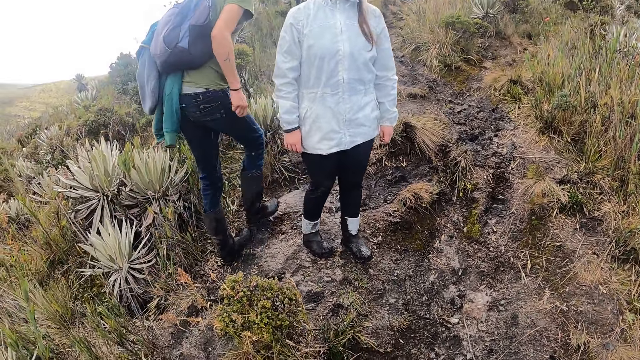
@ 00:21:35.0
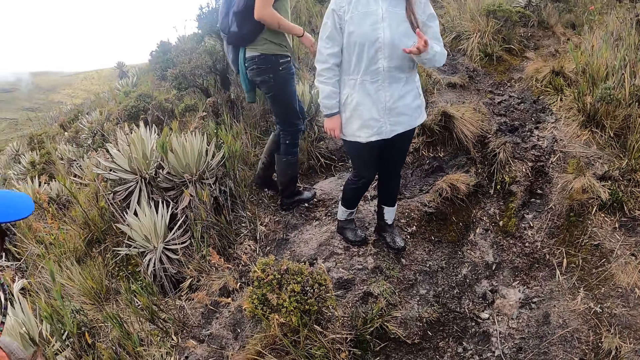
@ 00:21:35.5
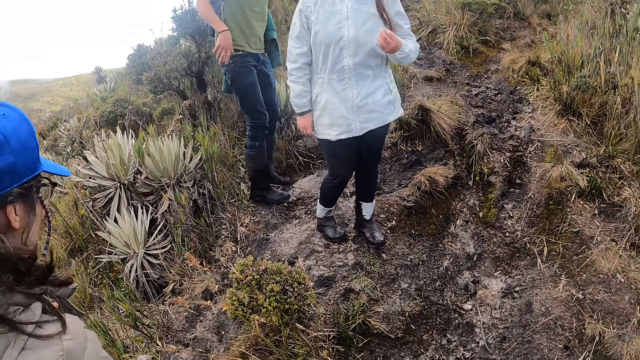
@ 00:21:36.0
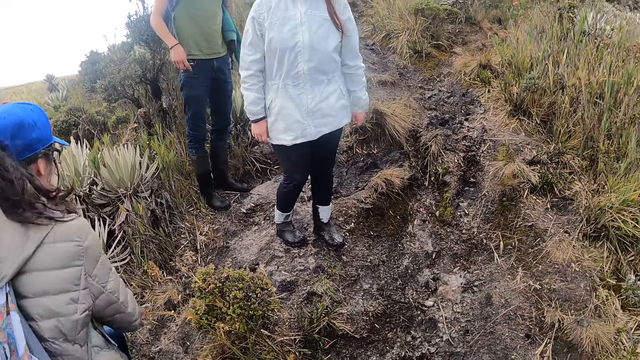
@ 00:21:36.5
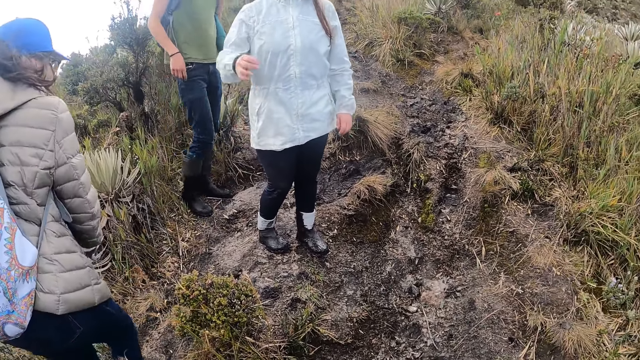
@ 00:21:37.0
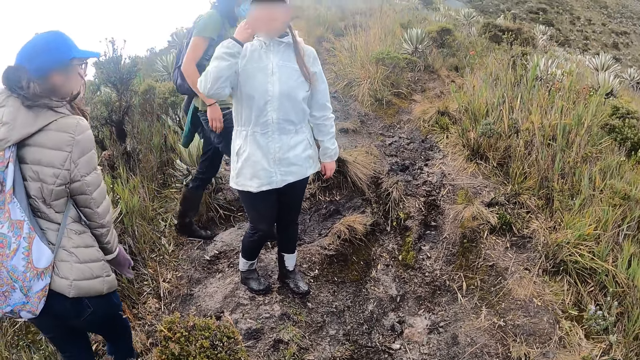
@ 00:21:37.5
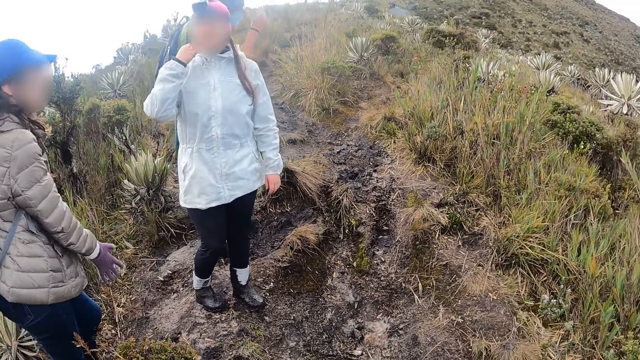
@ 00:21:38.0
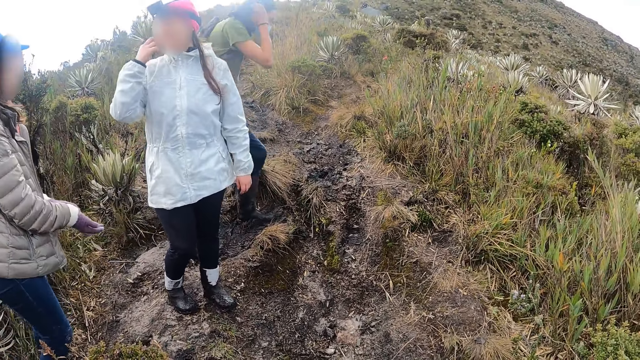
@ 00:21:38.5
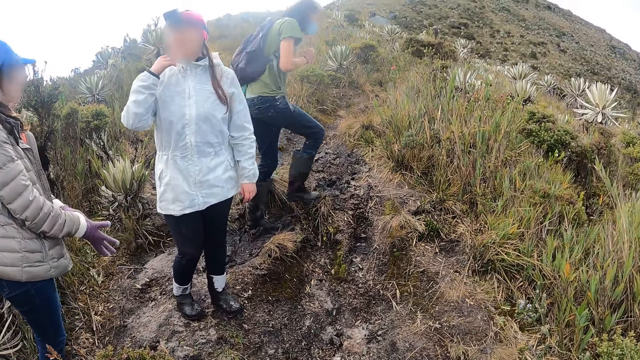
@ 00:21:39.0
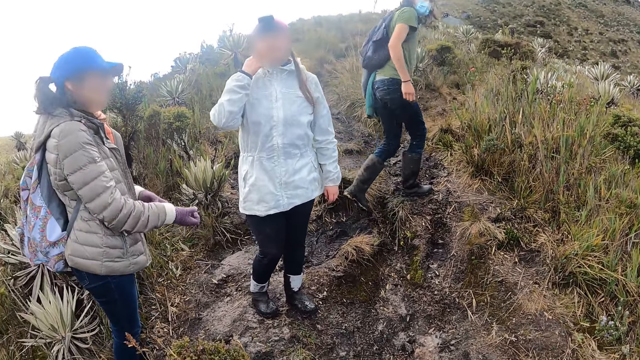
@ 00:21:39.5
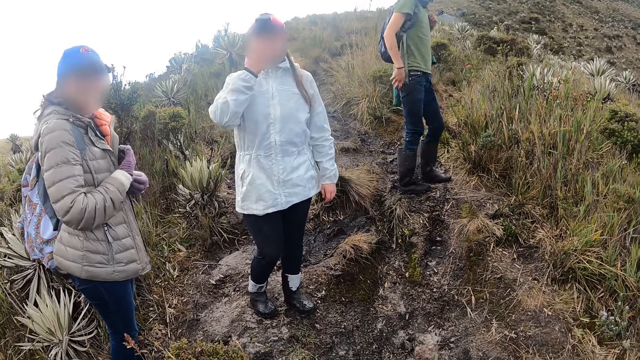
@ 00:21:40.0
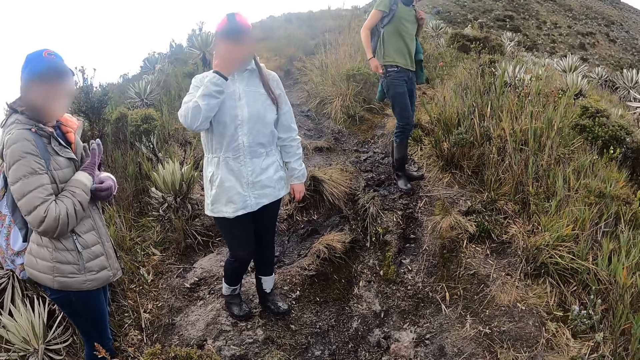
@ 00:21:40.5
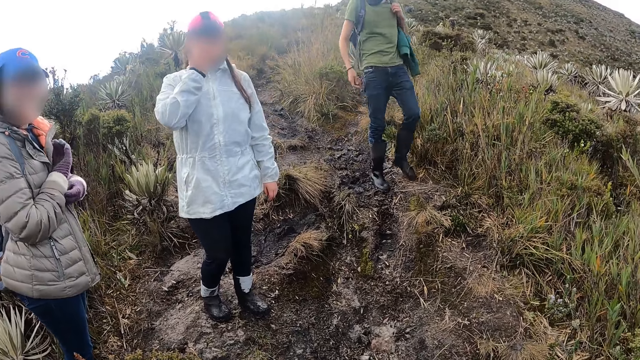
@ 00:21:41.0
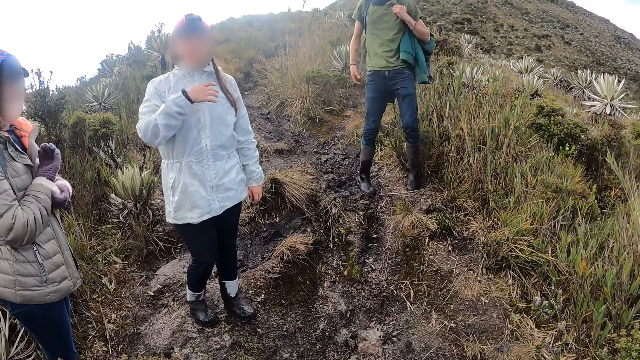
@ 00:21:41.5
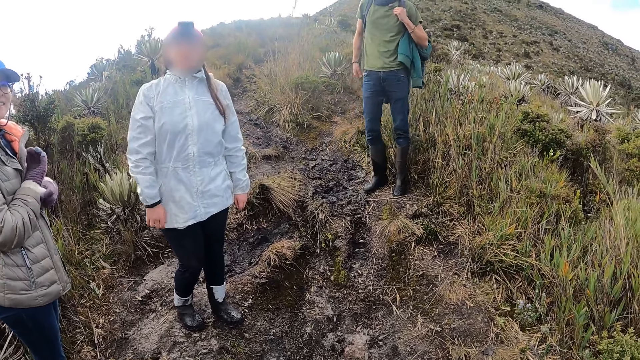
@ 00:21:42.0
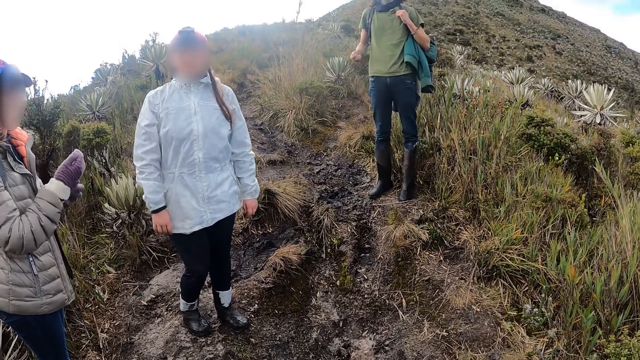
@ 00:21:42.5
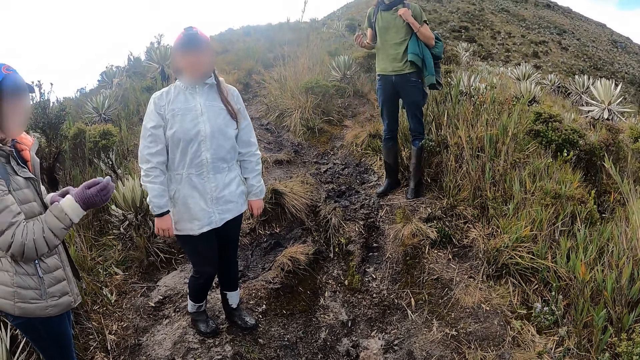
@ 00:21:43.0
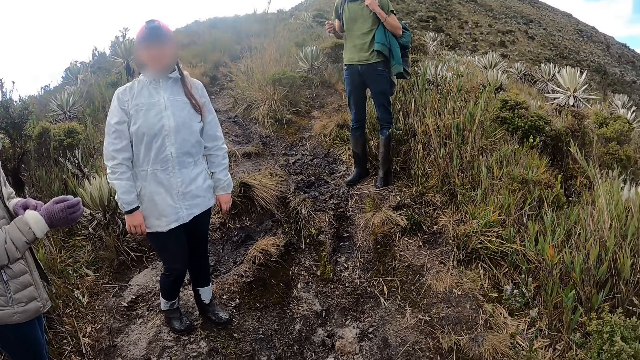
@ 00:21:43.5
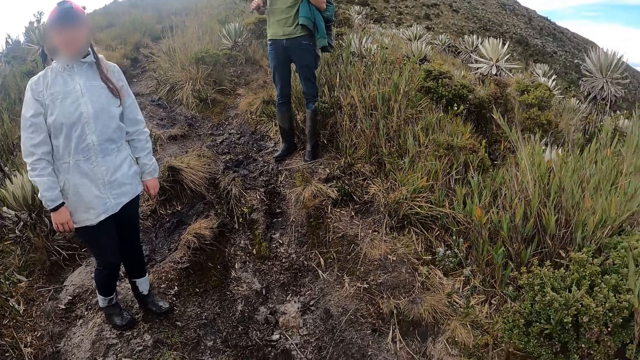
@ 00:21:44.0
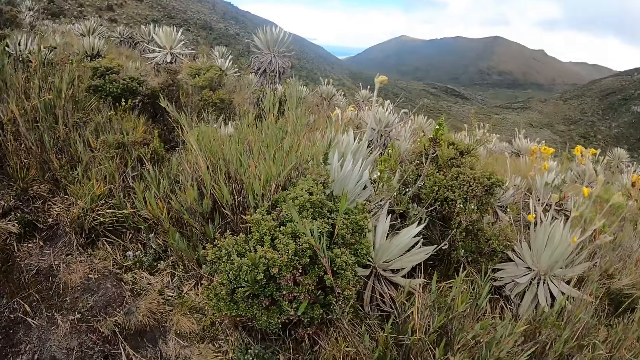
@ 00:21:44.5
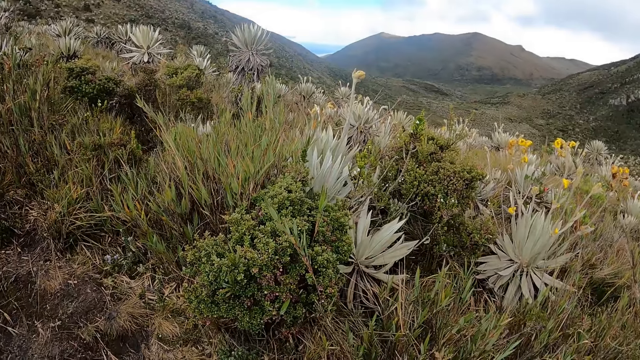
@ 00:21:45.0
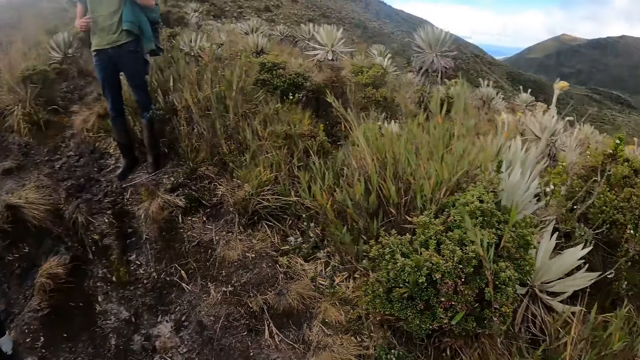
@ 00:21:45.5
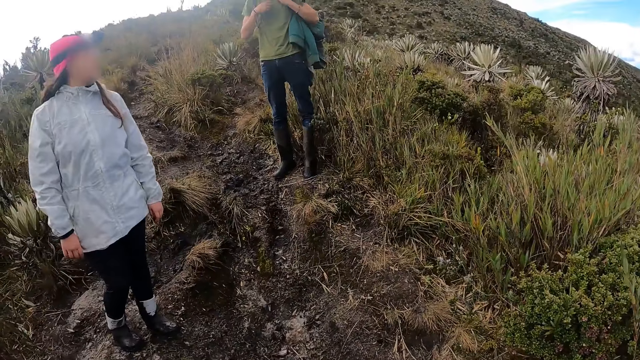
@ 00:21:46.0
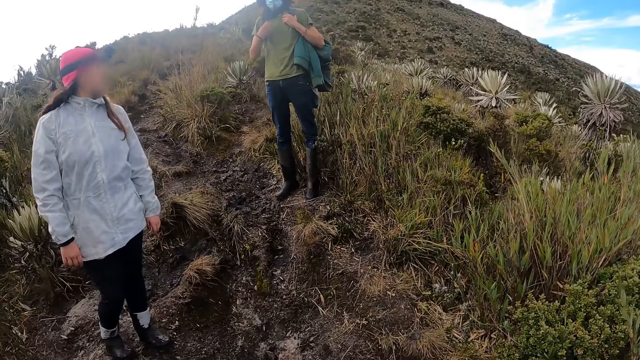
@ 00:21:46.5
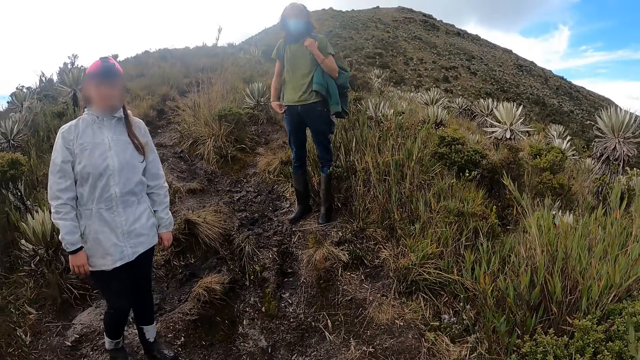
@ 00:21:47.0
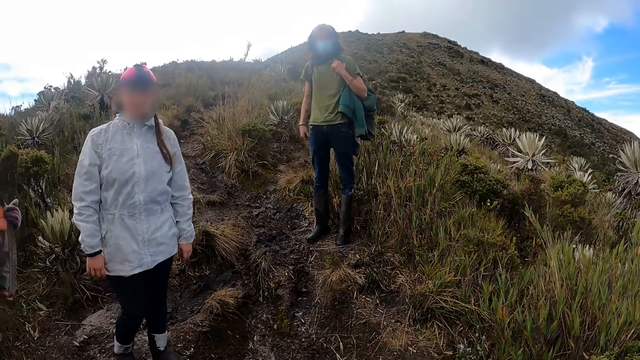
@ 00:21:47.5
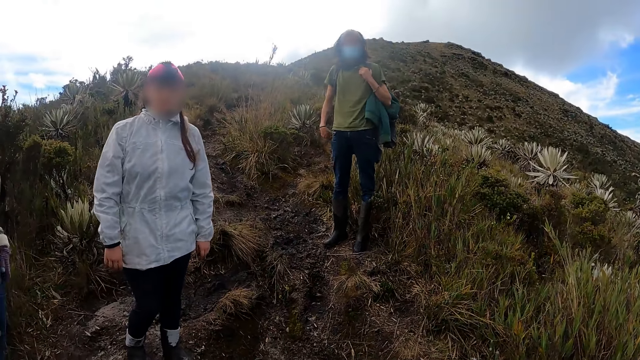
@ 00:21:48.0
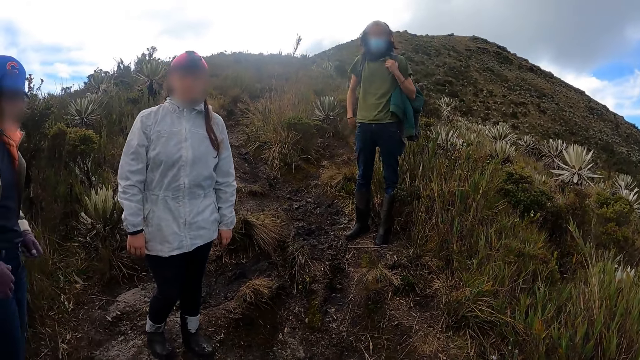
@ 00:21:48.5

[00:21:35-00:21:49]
A woman walks towards another woman on the mountain. A man stands behind the other woman. The man walks further on the mountain. The other woman touches her face with a hand. The first woman adjusts her glove. The man swings a bag rope. The camera wearer looks at the mountains. The man moves a hand.

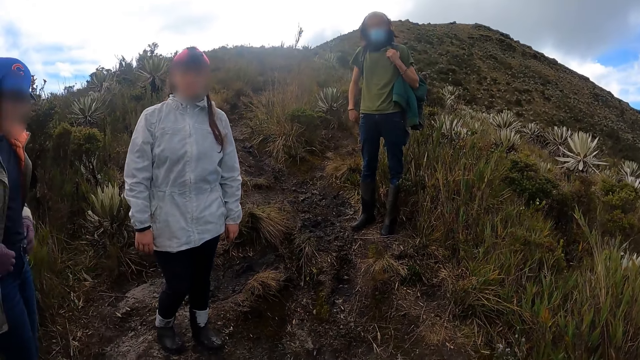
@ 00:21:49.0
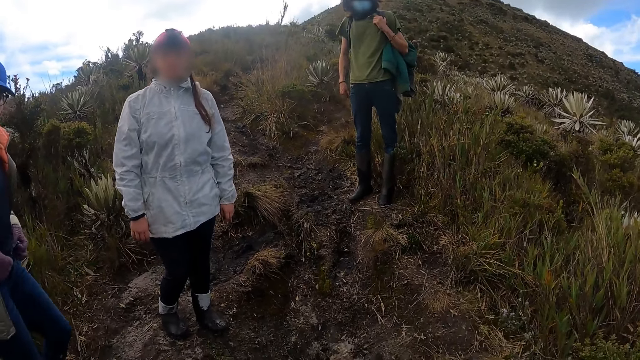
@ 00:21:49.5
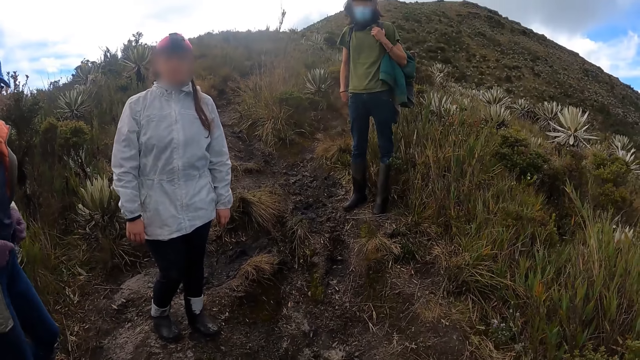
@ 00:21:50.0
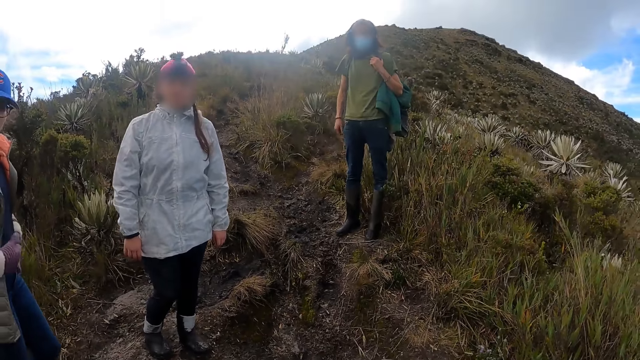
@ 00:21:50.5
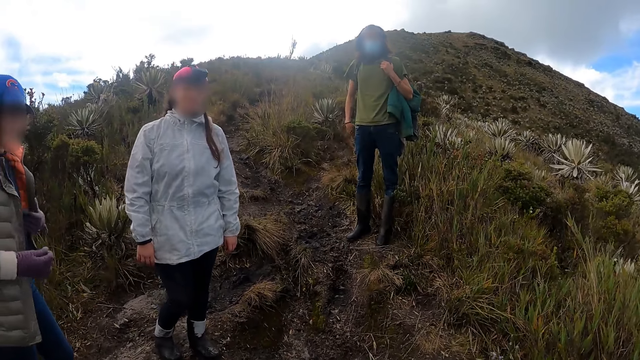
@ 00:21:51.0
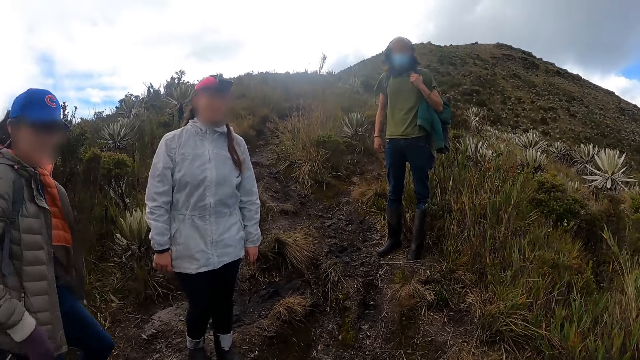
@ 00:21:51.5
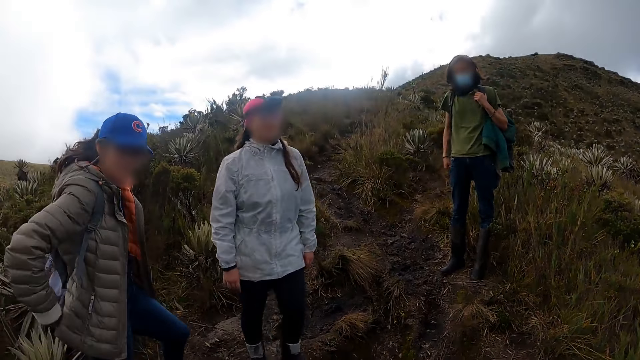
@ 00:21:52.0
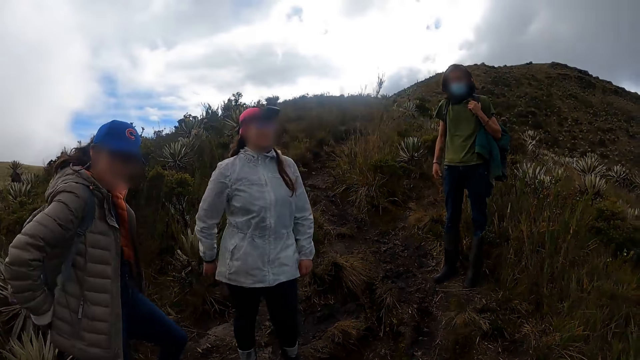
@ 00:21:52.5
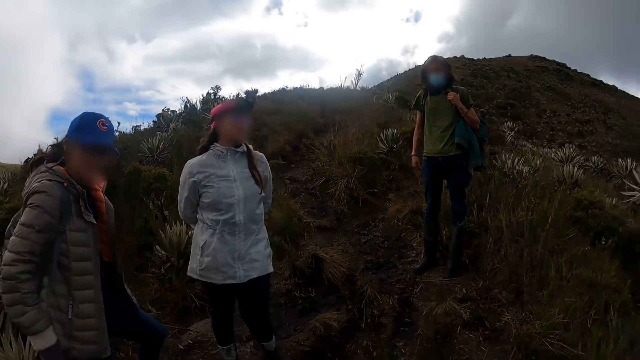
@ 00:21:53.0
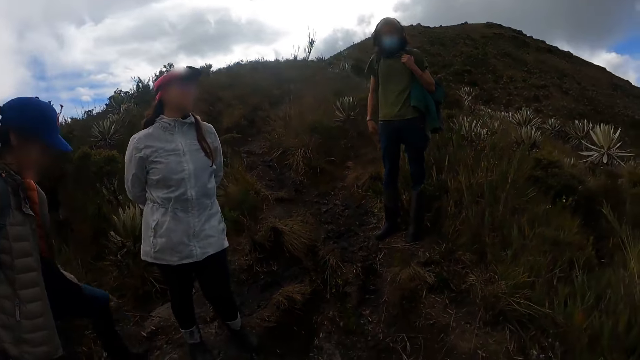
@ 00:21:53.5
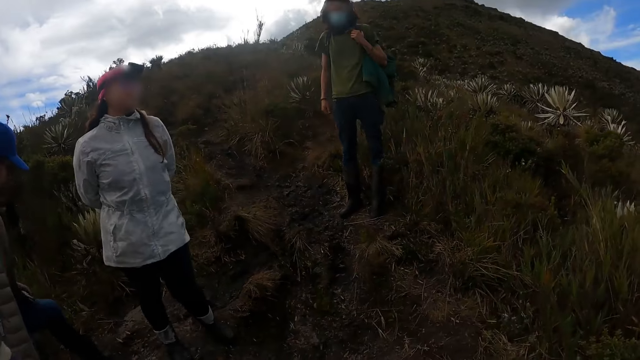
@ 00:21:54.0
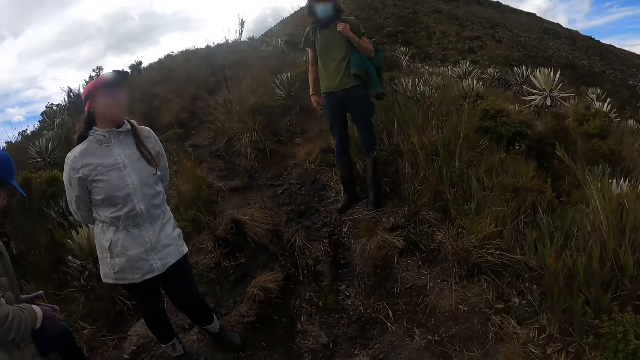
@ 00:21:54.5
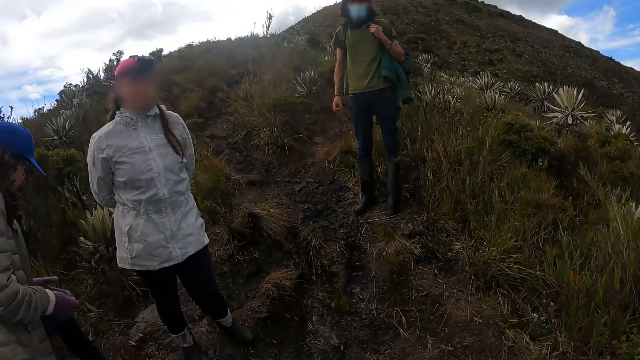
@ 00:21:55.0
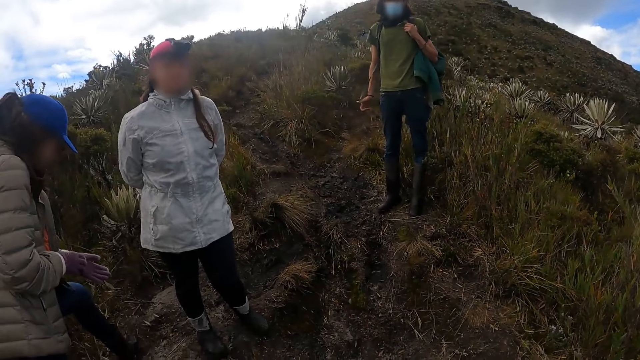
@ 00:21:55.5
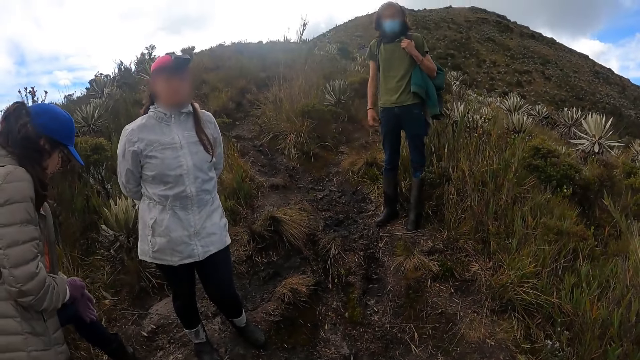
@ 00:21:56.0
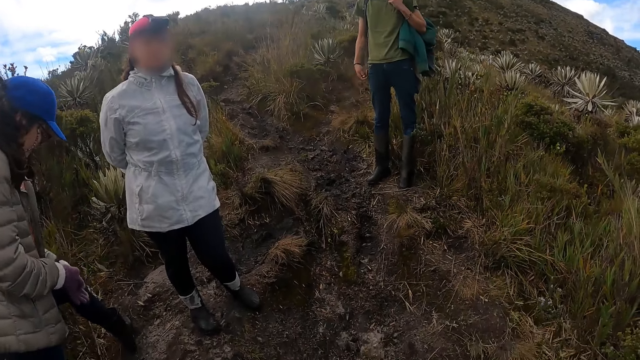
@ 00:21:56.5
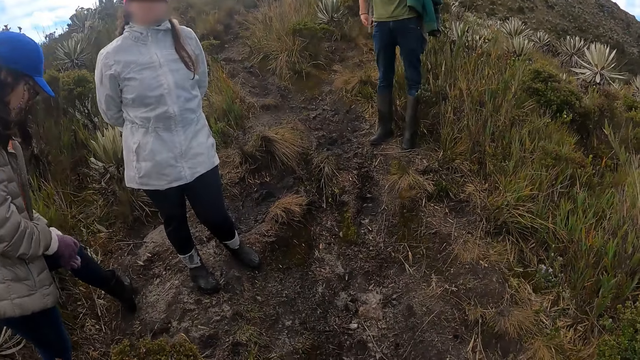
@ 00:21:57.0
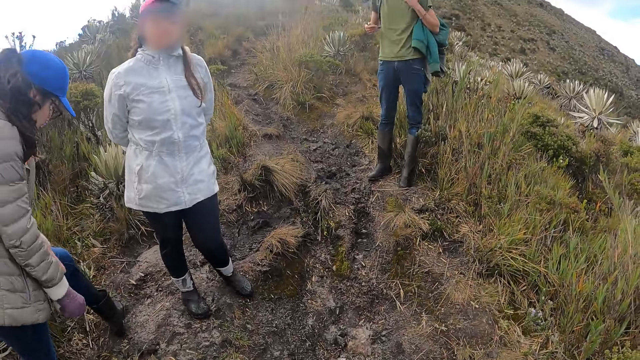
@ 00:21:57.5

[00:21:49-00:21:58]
A woman adjusts her clothes with her hands. She pulls her trouser with her hands, holds her jacket and moves her jacket. Another woman puts a hand behind her back. A man swings a bag rope with a hand.
